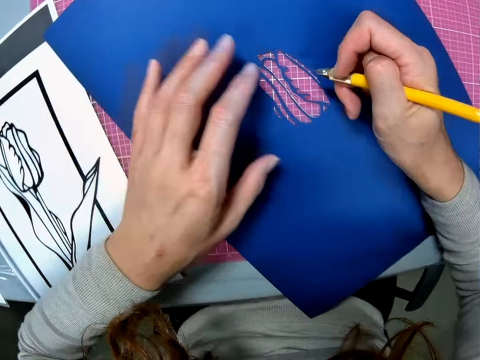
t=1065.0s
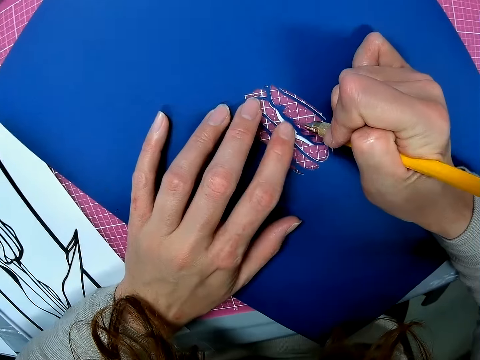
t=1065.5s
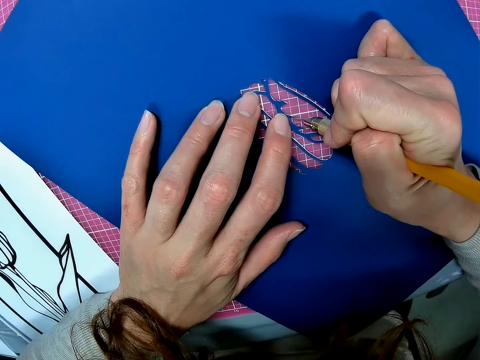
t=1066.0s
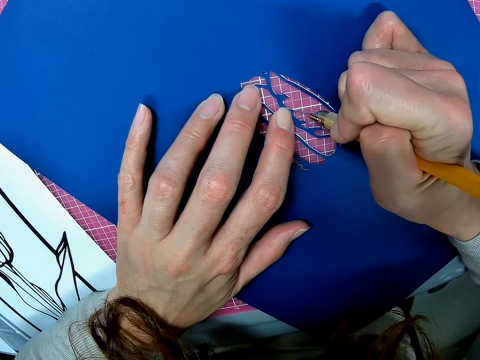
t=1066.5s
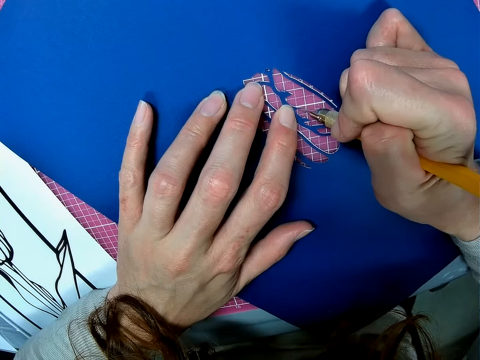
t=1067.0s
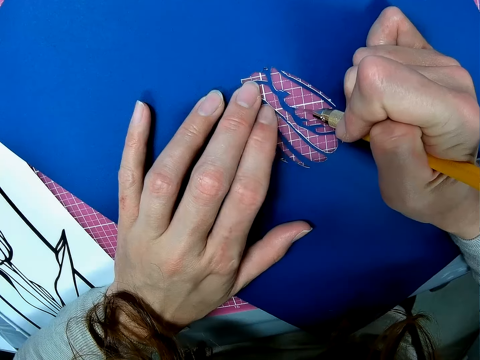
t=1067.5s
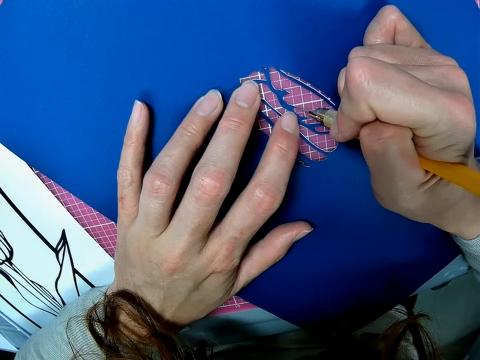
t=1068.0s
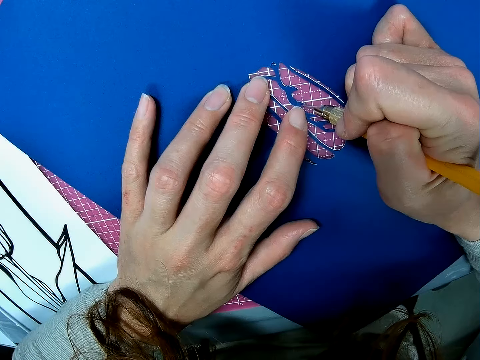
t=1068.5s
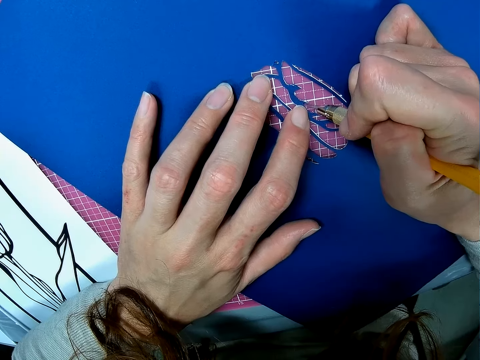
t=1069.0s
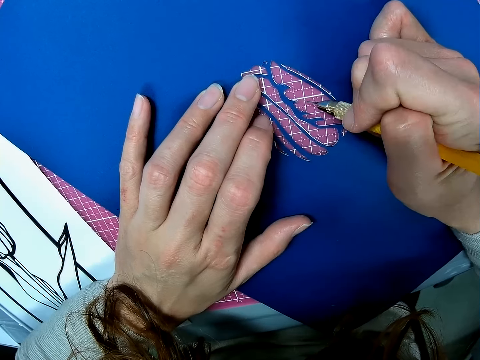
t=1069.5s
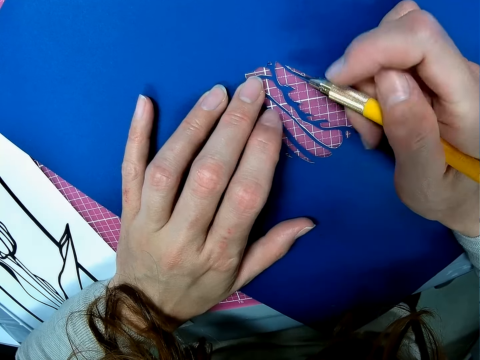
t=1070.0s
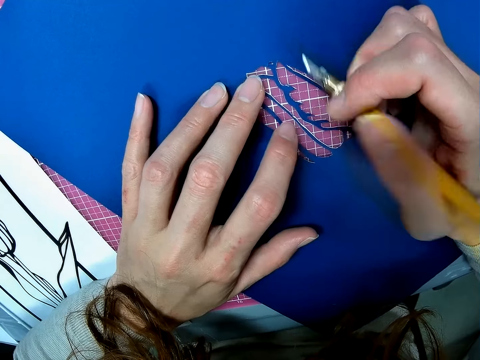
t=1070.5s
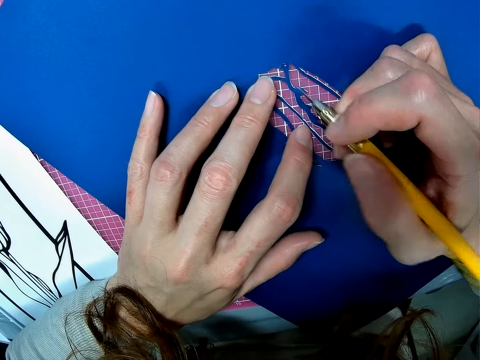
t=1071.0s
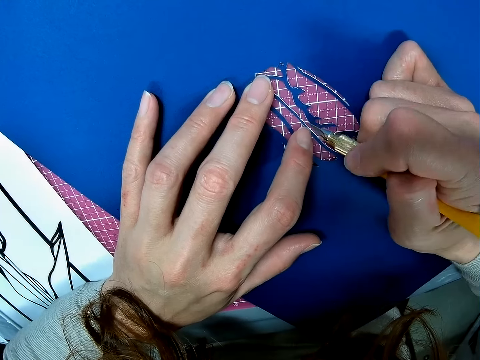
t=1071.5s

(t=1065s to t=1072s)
The camera wearer places the piece of paper on the table. They continue cutting the paper with the scalpel.

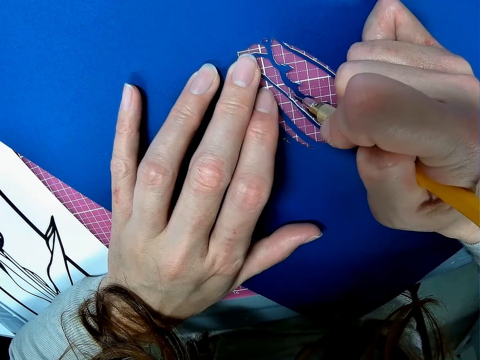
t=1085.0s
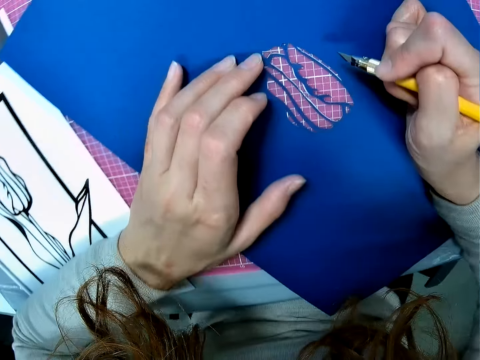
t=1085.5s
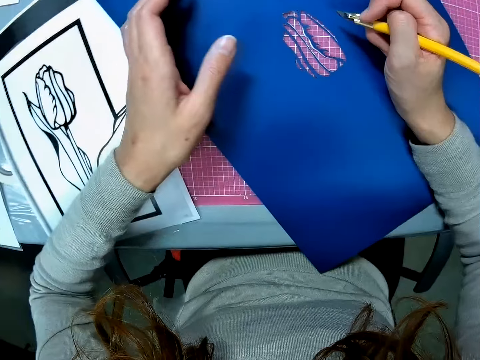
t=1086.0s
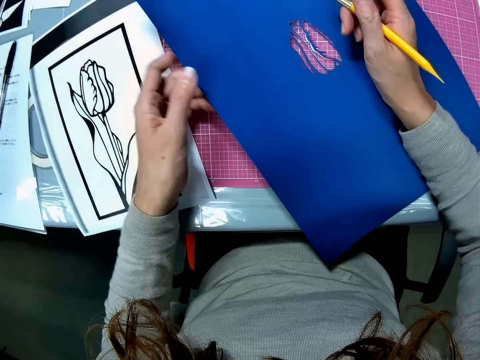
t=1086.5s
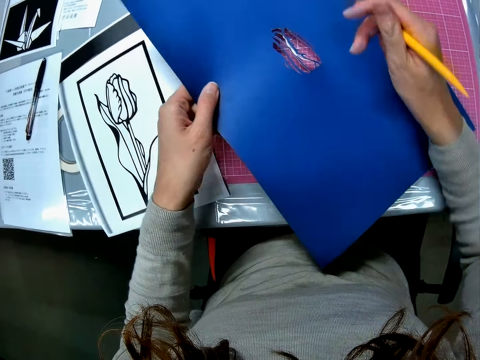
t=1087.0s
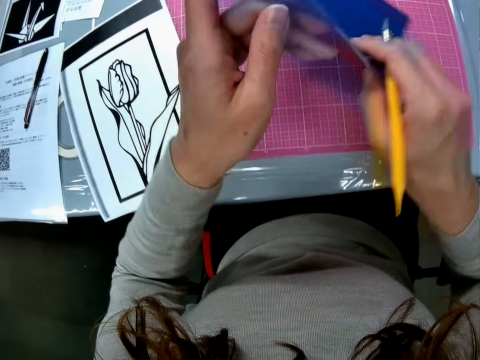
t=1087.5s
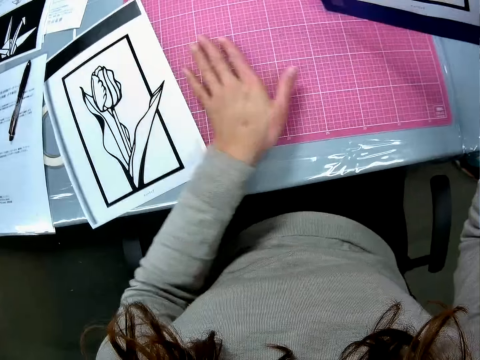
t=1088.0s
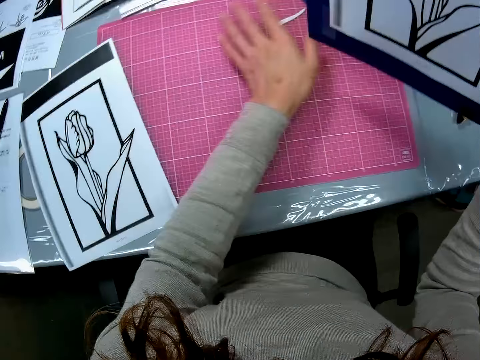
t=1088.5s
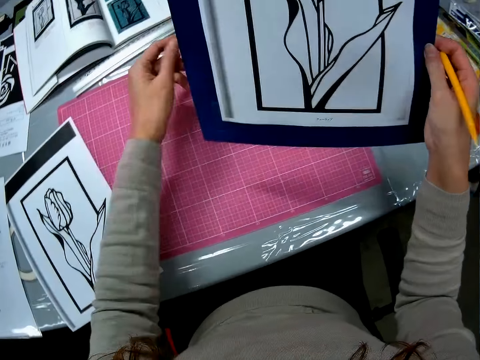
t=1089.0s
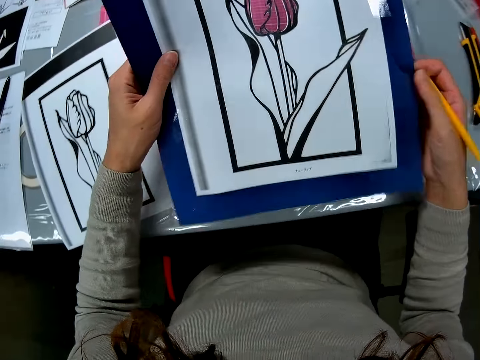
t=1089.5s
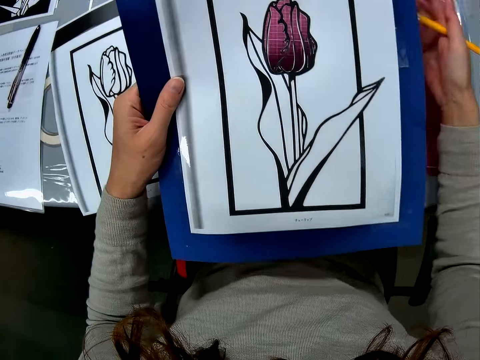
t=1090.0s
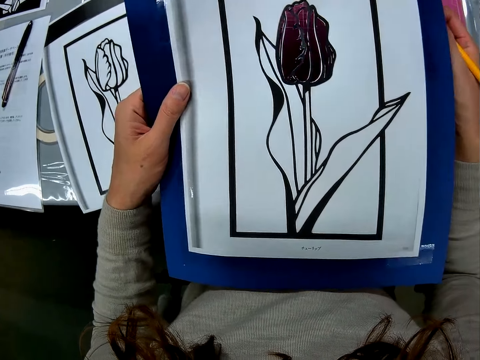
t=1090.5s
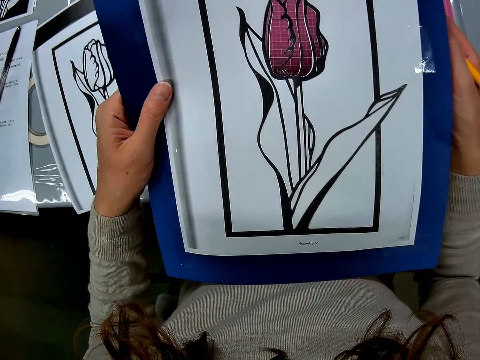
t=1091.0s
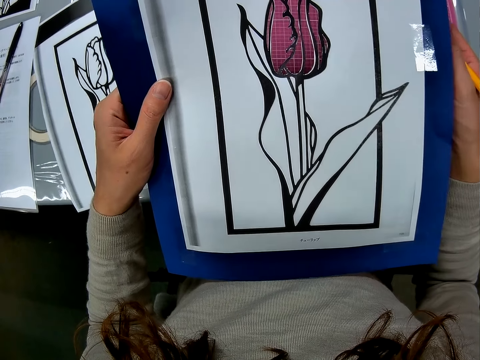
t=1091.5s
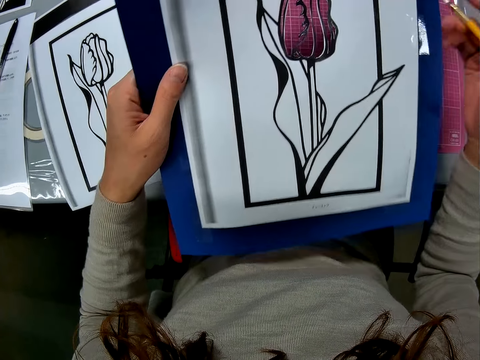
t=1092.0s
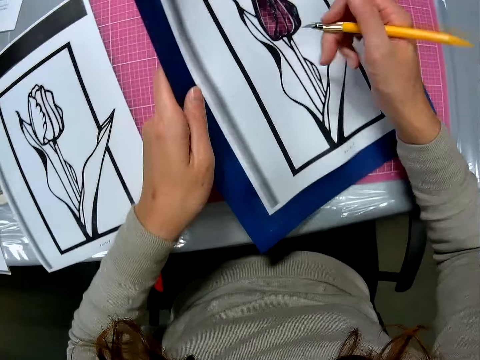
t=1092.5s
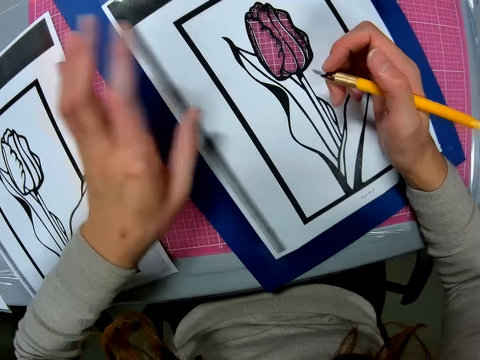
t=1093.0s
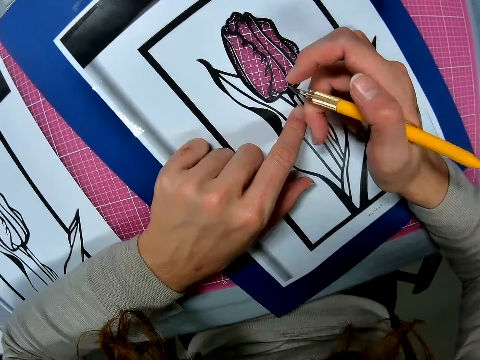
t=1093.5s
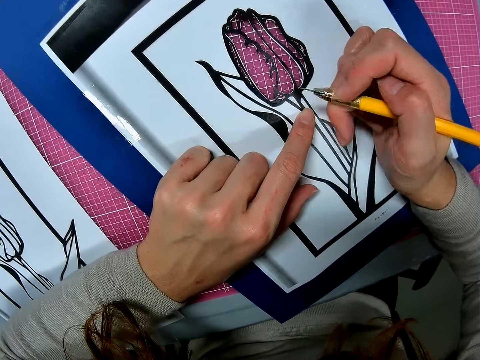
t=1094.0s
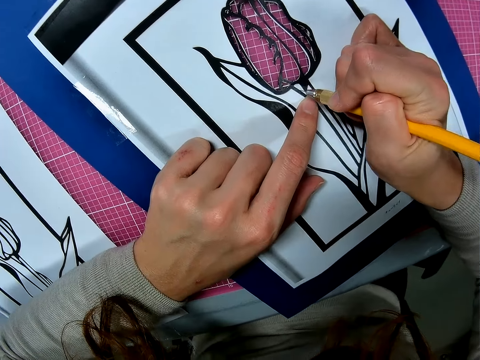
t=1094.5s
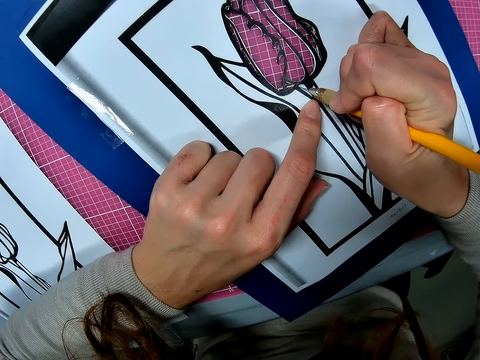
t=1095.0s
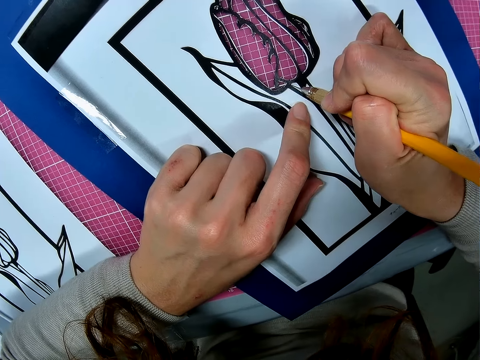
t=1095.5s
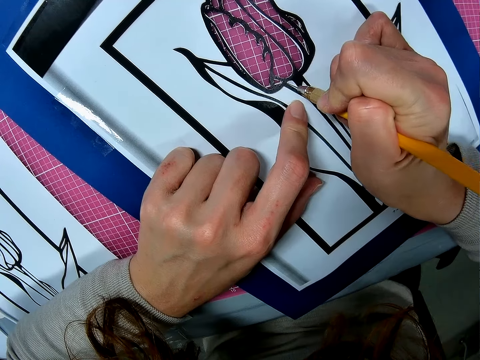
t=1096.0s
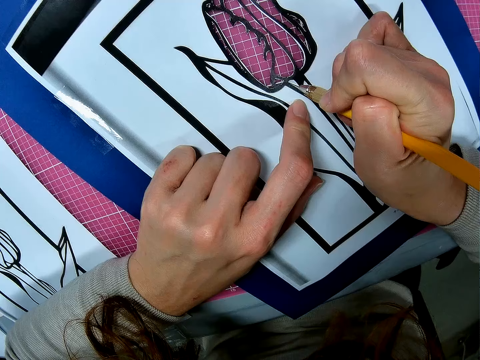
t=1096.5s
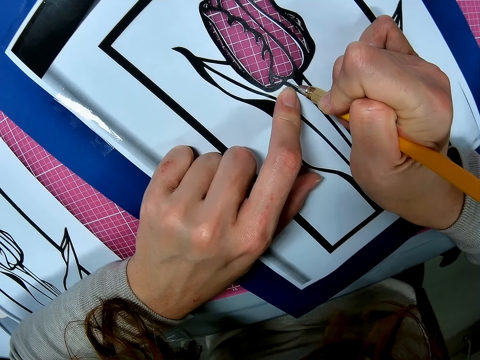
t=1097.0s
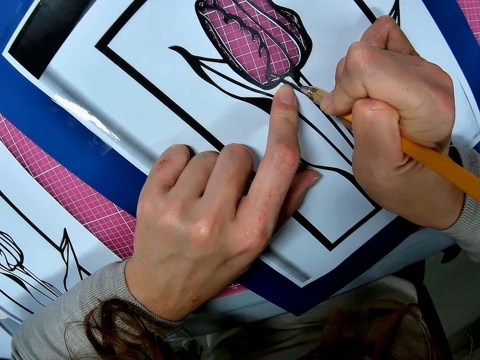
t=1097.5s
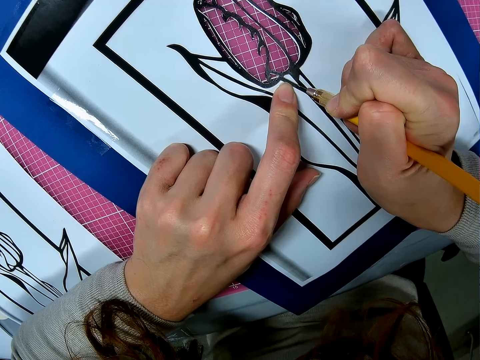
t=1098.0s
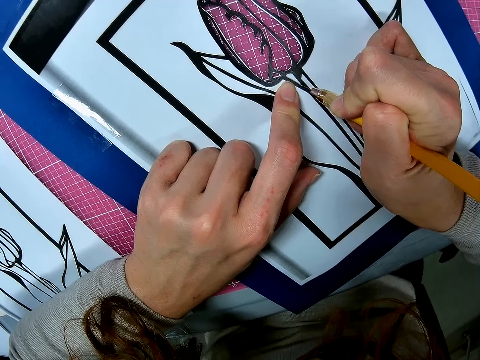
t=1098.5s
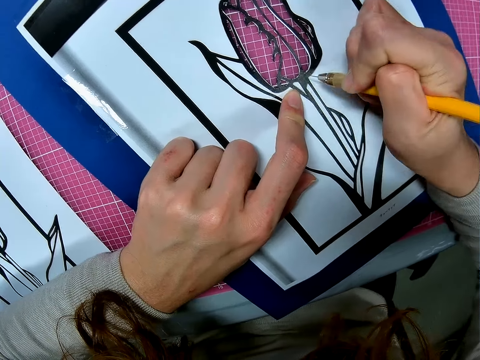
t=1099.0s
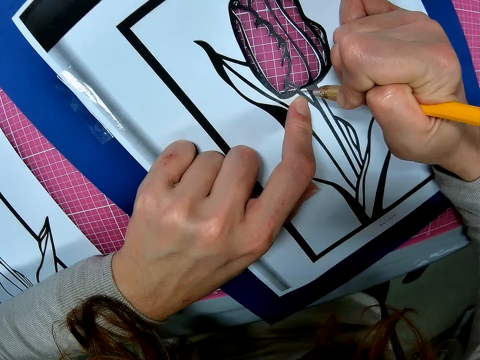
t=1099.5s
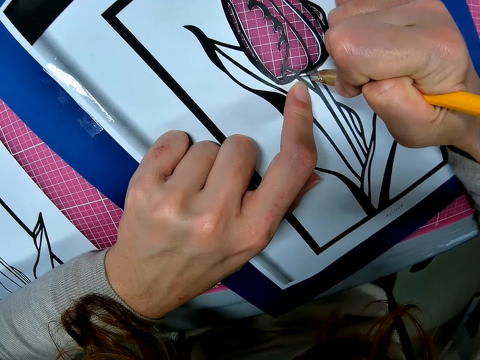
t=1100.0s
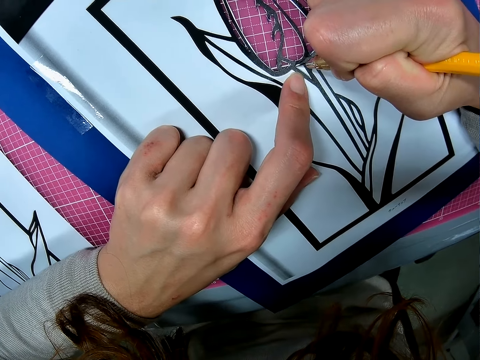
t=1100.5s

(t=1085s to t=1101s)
The camera wearer holds the piece of paper. They turn the paper on the table. They rub the mat on the table. They clean the table with their hand. They look at the piece of paper. They place the piece of paper on the table. They place their hand on the paper. They cut the paperboard using the scalpel.

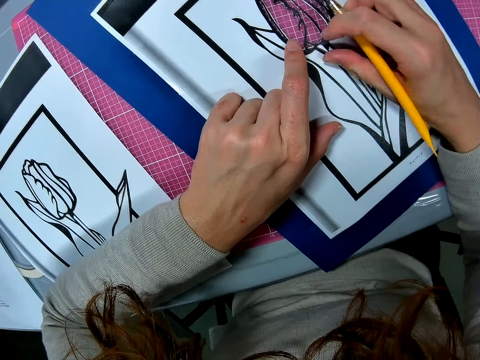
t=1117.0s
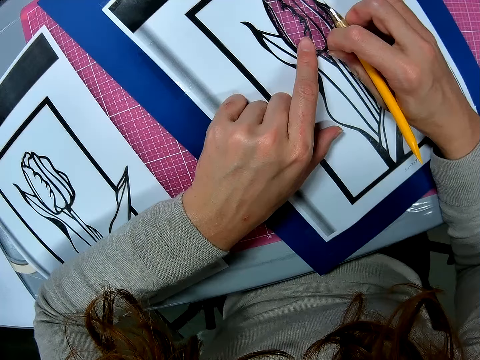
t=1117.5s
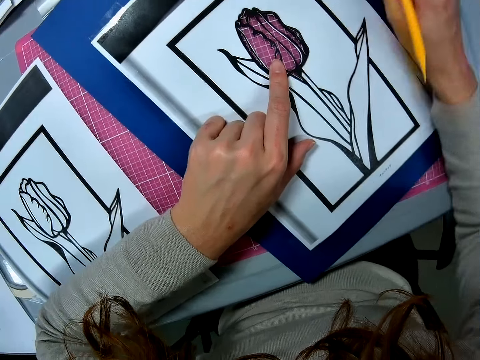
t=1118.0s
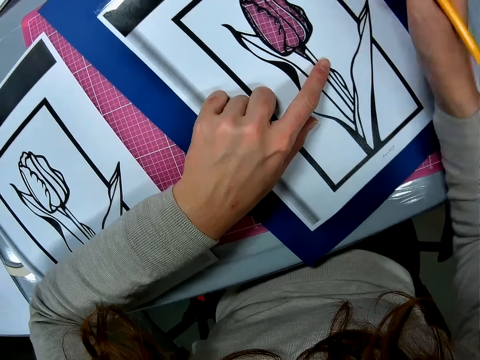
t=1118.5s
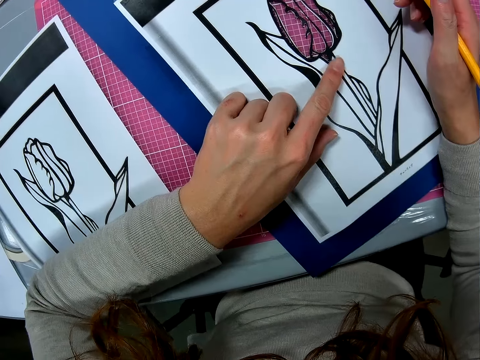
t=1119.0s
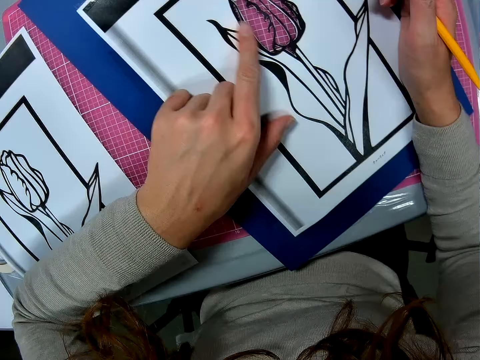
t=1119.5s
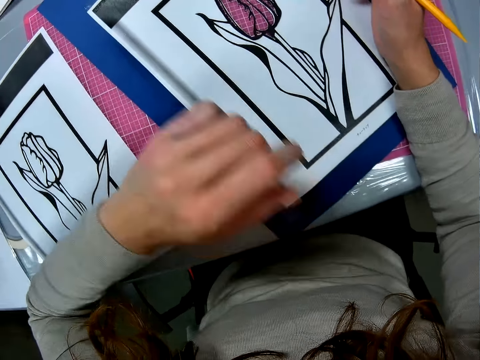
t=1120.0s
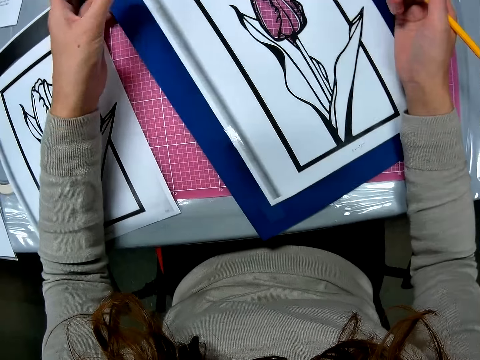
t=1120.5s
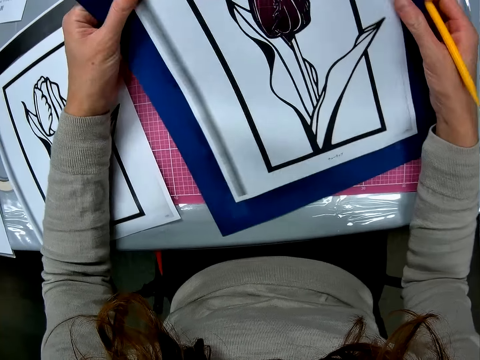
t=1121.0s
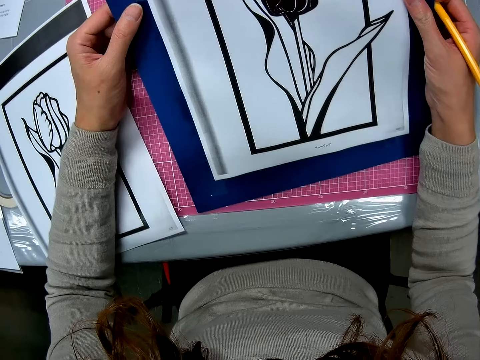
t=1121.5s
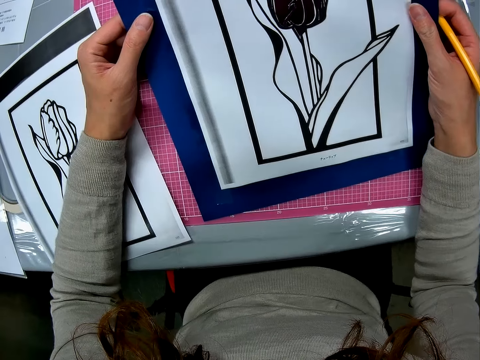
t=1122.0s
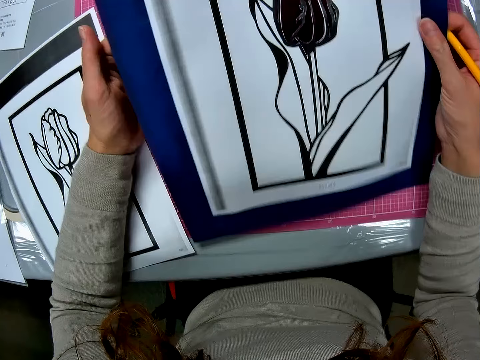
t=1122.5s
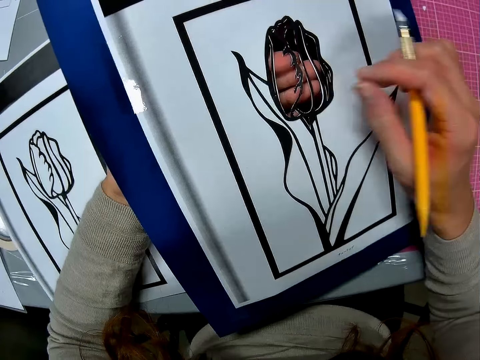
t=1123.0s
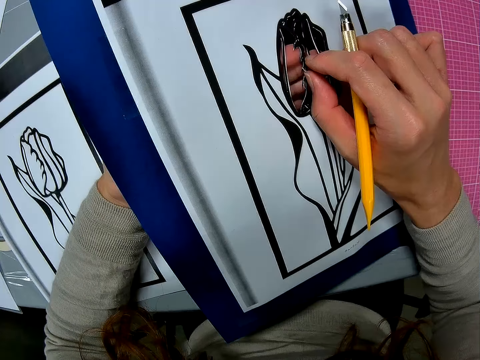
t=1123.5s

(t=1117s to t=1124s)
The camera wearer removes the piece of paper with their hand. They hold the paper board in their hands. They adjust the paper on the table. They look at the paper board.
